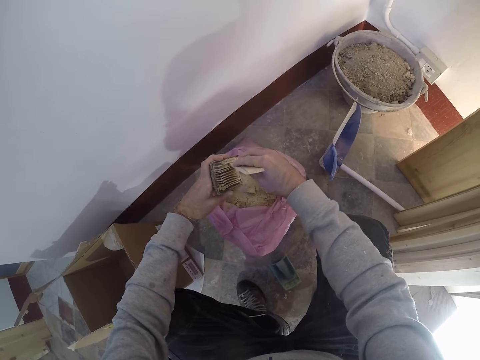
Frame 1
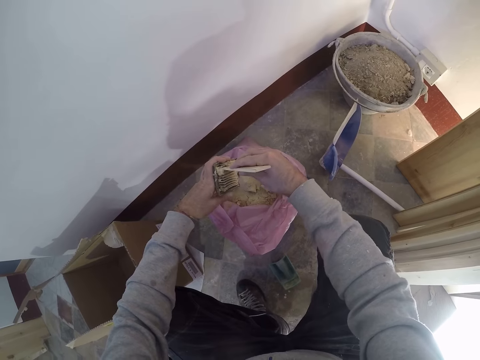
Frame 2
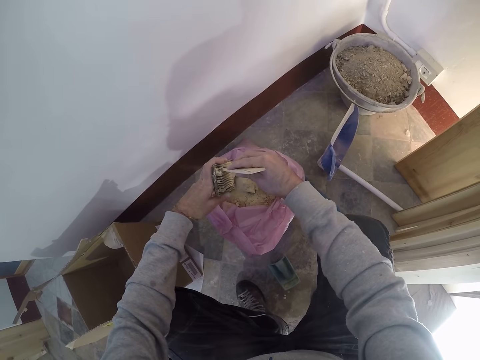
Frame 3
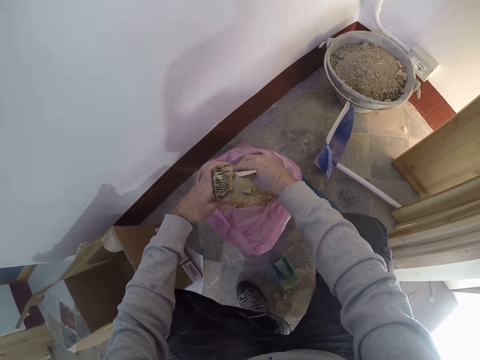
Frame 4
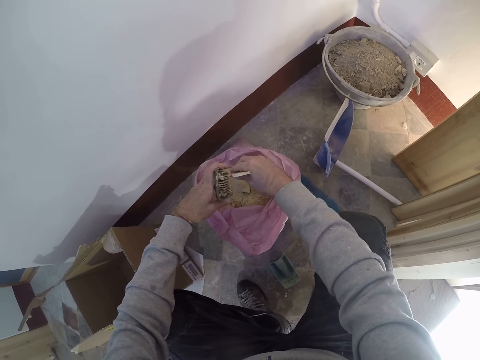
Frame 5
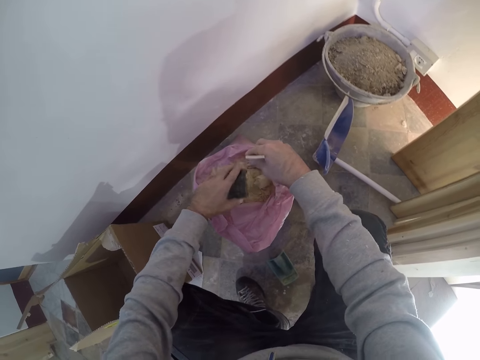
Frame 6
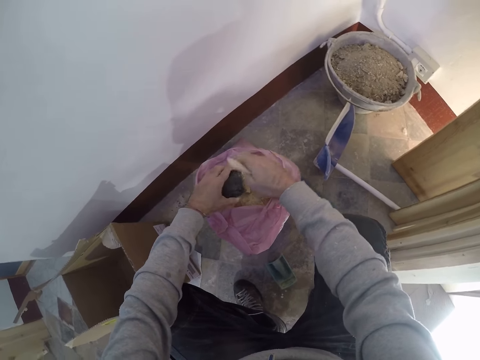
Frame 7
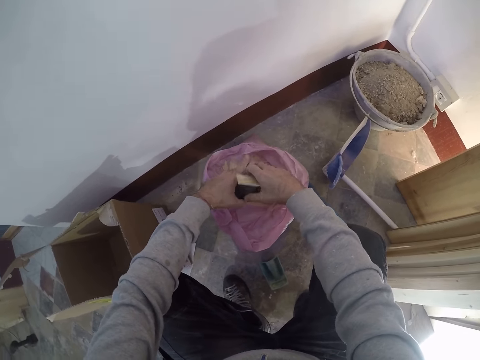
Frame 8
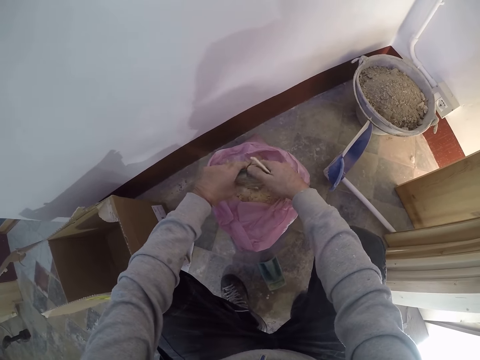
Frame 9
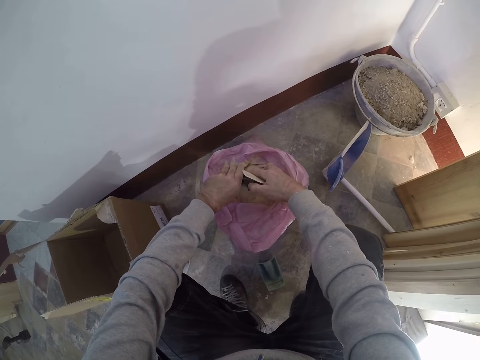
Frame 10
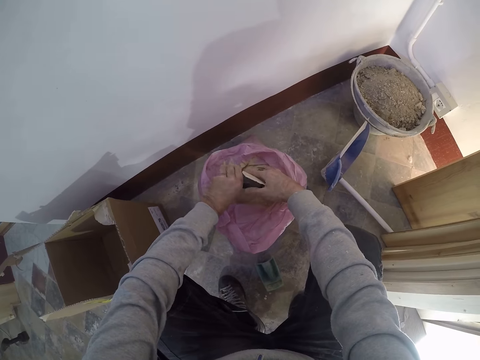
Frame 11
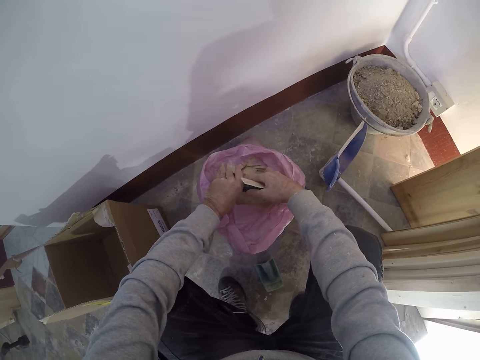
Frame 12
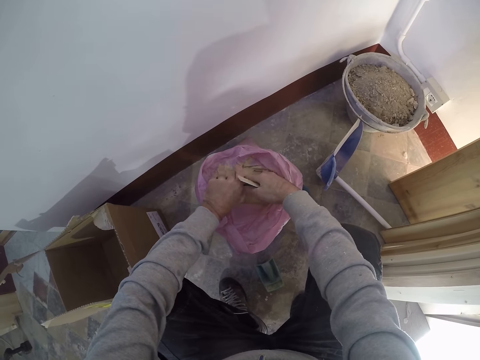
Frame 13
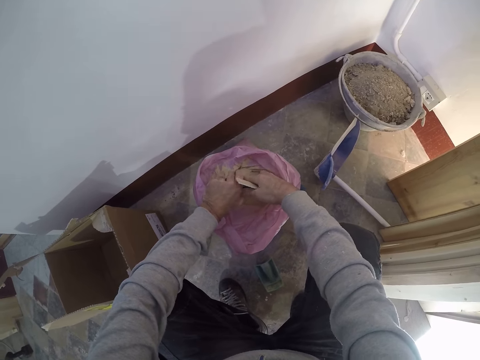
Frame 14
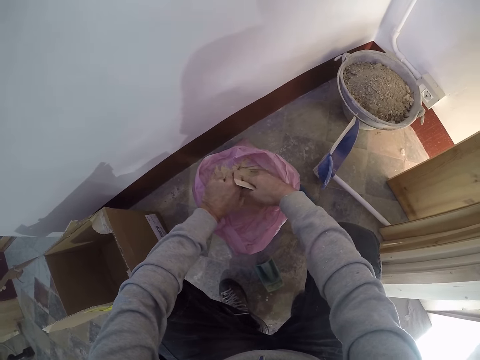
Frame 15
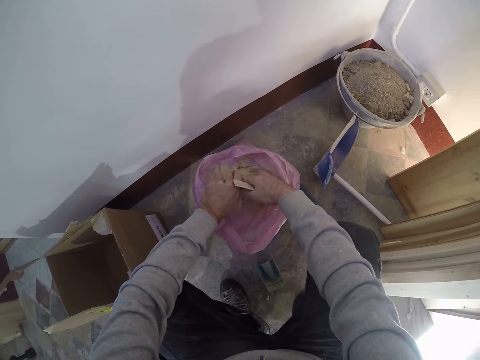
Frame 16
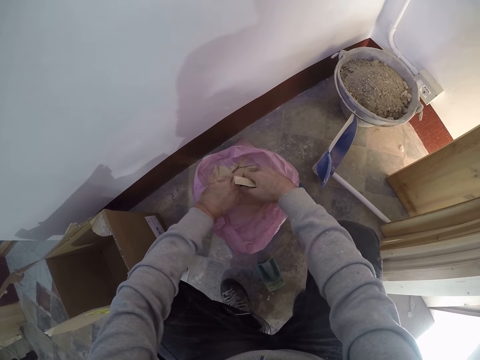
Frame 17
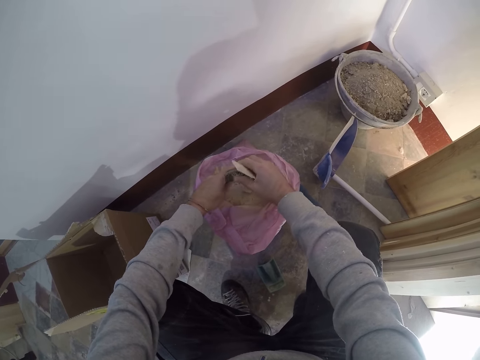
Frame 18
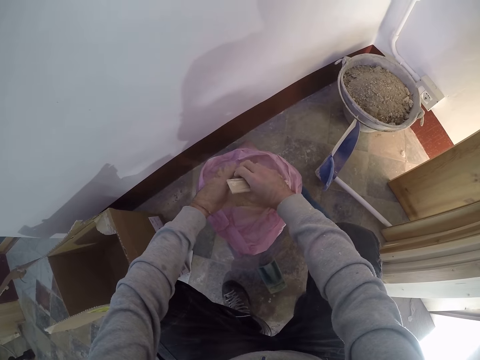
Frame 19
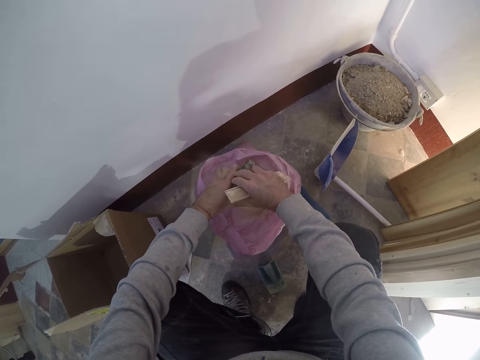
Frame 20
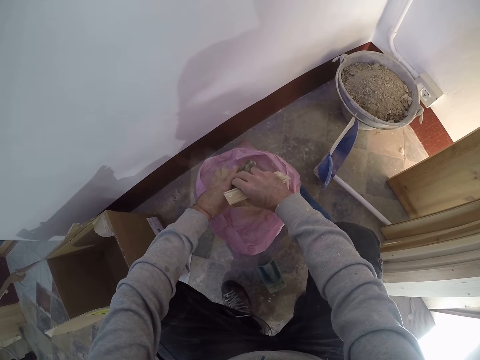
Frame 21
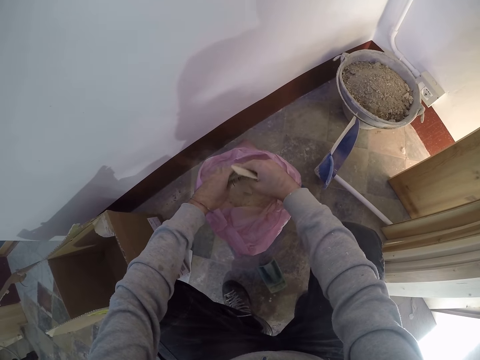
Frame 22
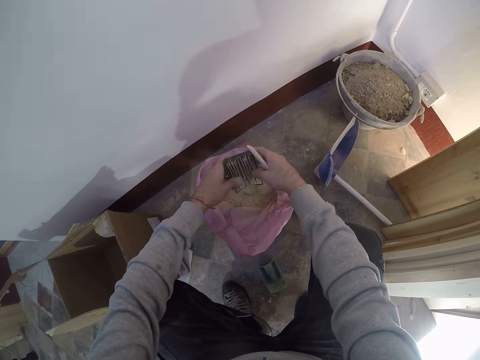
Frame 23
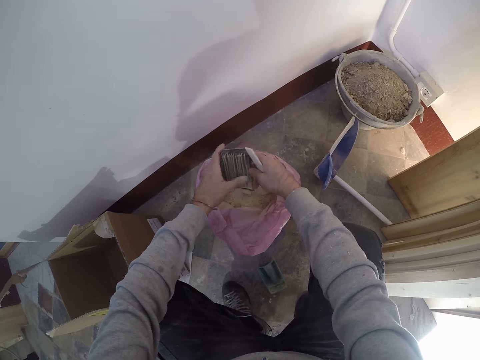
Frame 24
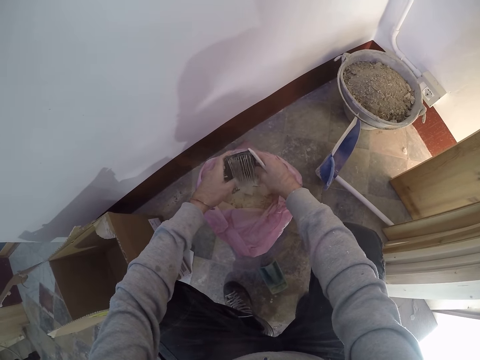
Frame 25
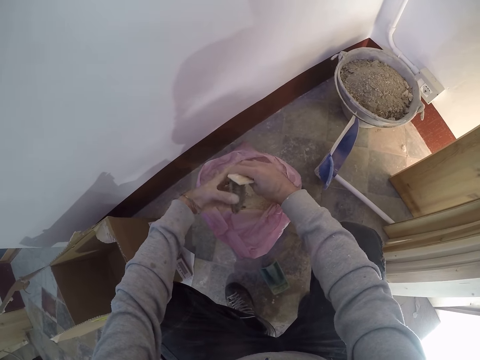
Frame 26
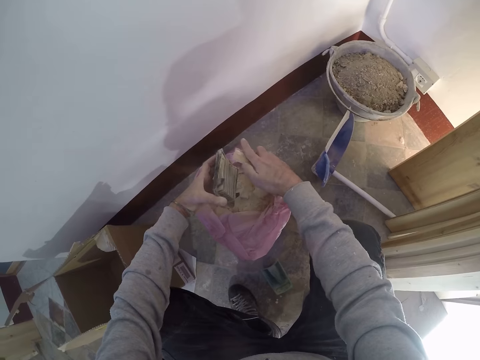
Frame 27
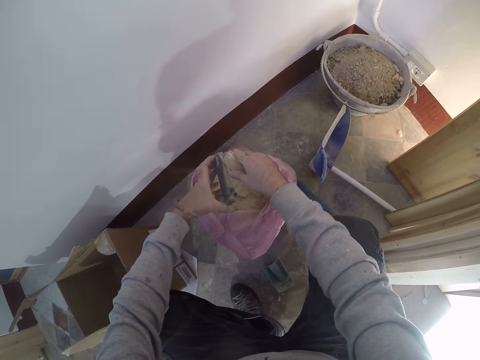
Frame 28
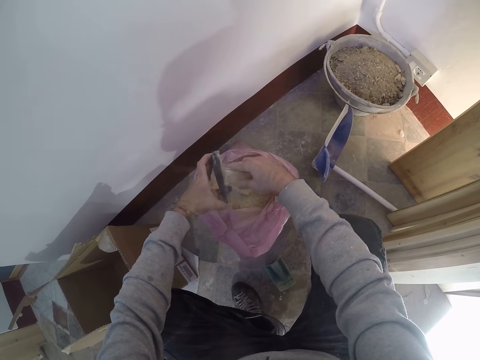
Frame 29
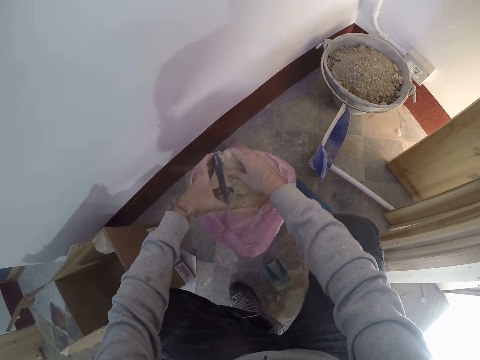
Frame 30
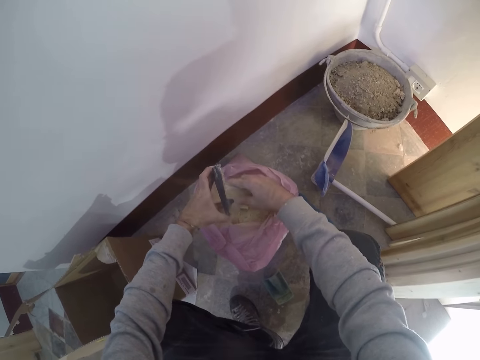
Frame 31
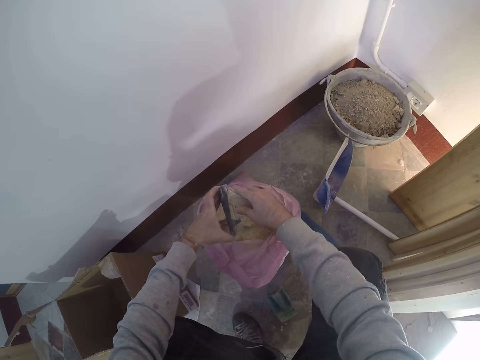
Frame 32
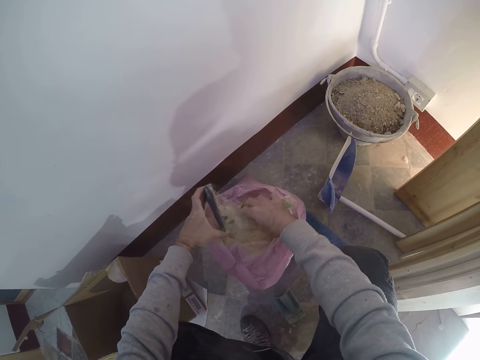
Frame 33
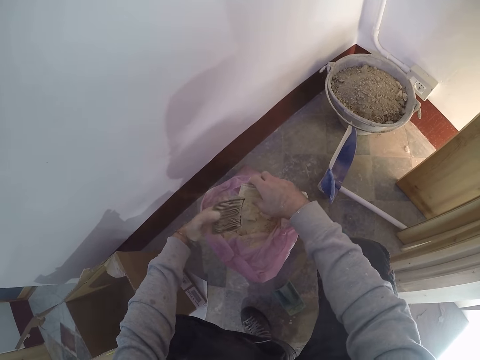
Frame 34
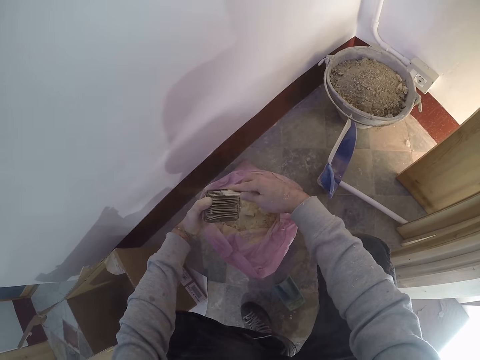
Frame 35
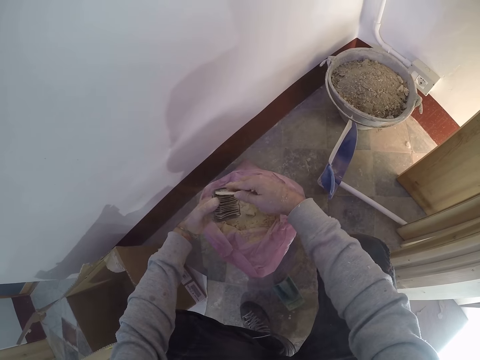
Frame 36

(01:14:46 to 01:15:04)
The camera wearer pours the dust from the dust canister filter into the nylon with his left hand. He shakes the dust canister filter with his left hand. He holds the dust canister filter with his right hand. He turns the dust canister filter over with both hands. He removes dust from the dust canister filter with both hands. He scrapes dust from the dust canister filter with the small plank in his right hand.

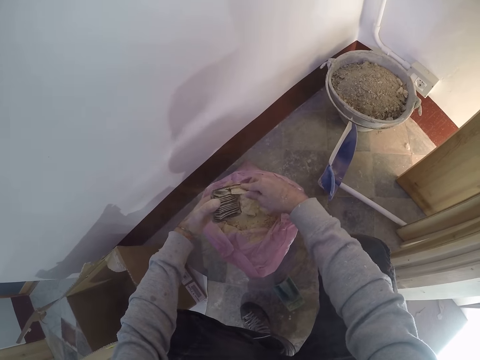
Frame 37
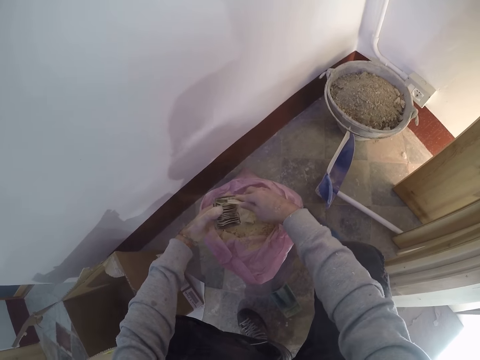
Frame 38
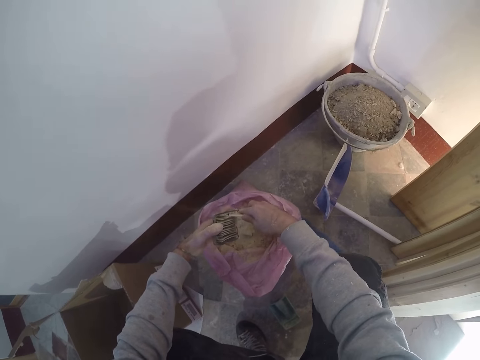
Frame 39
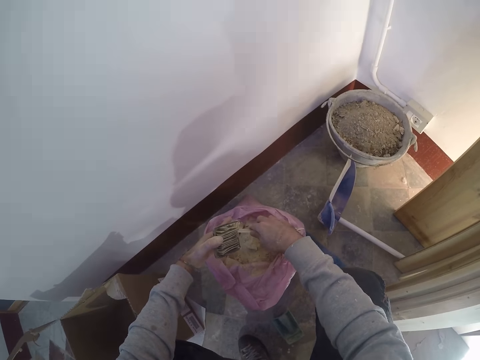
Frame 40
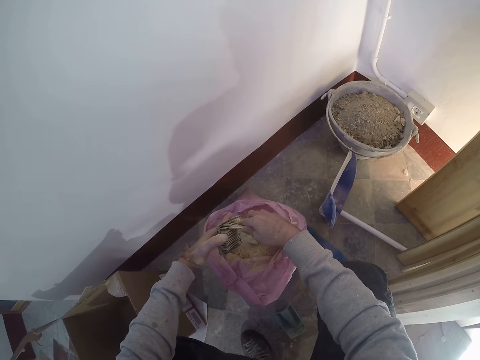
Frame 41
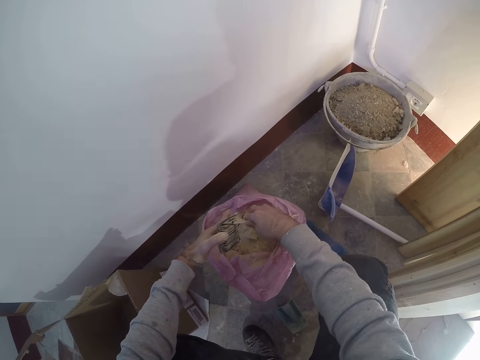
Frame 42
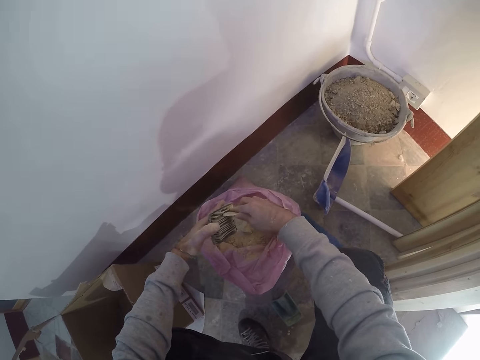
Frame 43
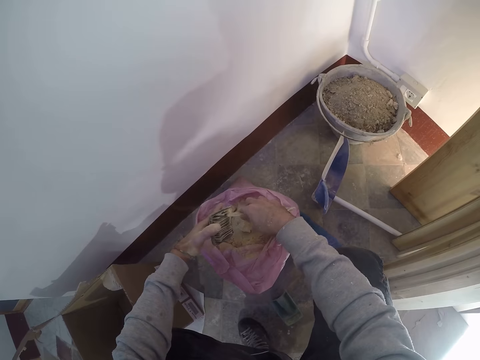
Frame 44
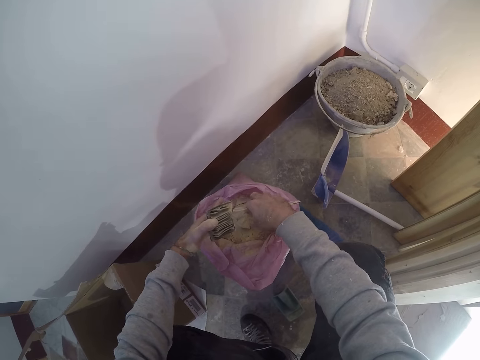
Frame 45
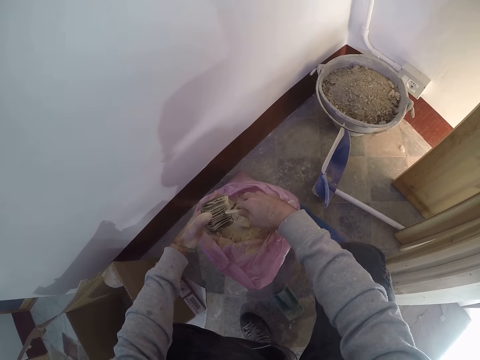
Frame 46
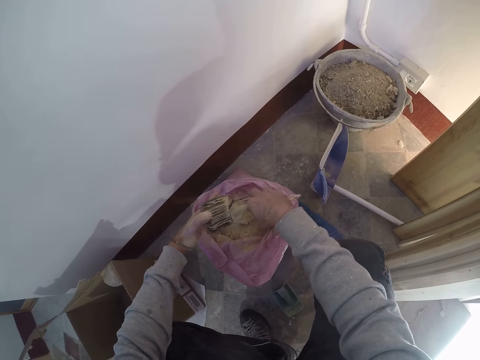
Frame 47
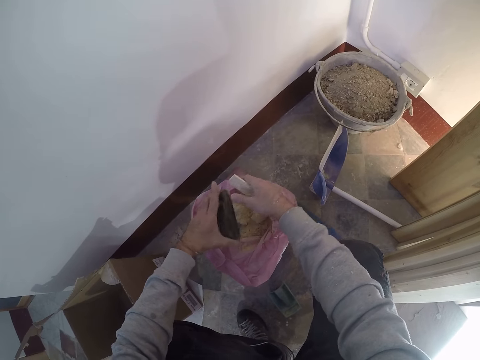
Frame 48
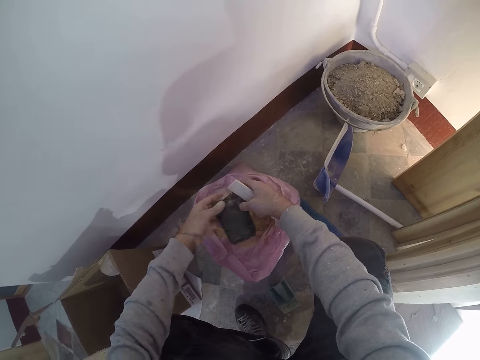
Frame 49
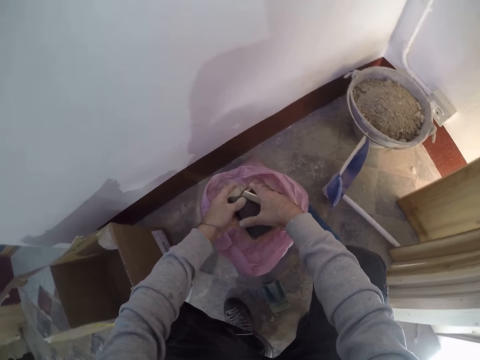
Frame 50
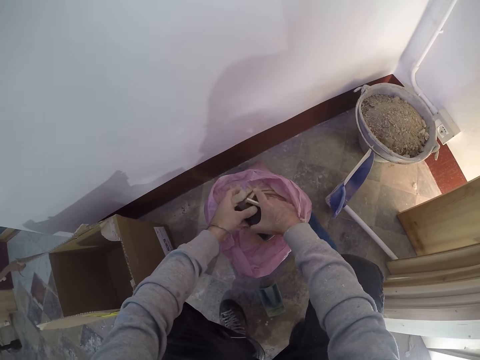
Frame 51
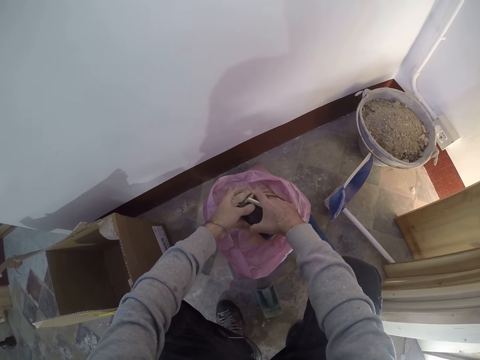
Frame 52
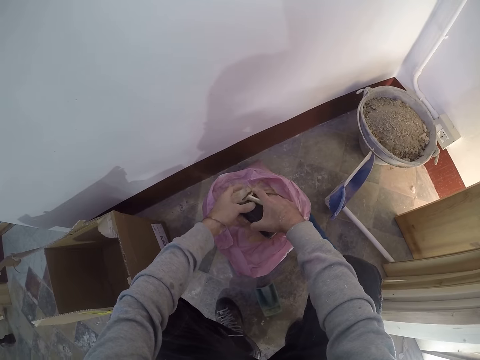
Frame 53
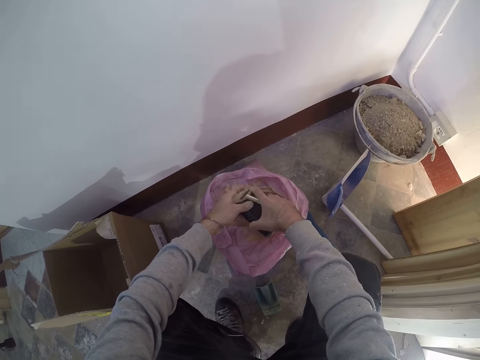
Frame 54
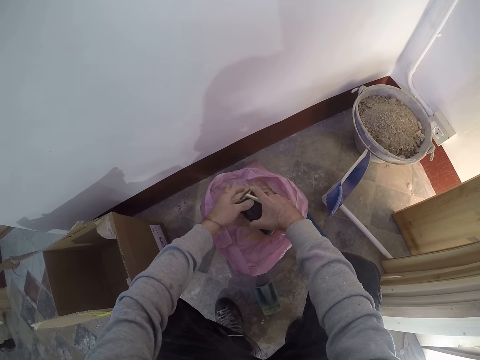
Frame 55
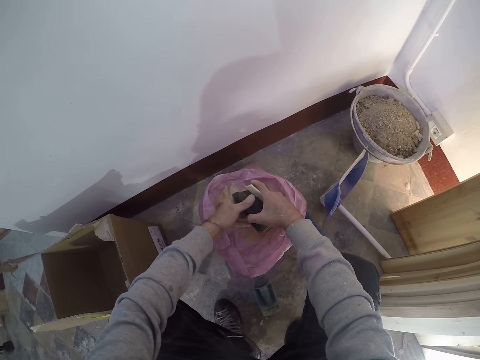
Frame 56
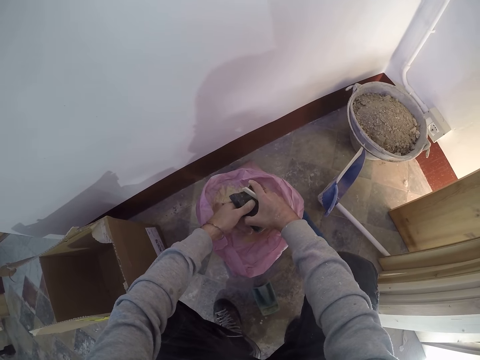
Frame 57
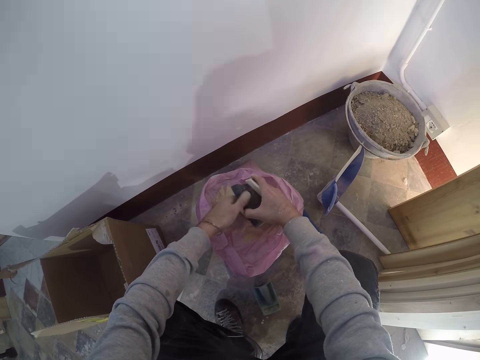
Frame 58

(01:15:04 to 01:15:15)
The camera wearer turns the dust canister filter over with his left hand. He holds the dust canister filter upside down with his right hand. He scrapes dust from the dust canister filter with his left hand. He turns the sawdust lid.
